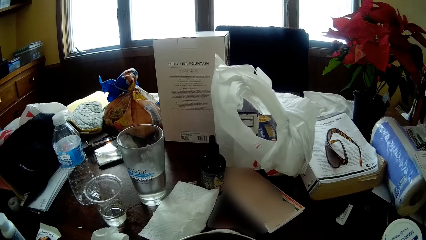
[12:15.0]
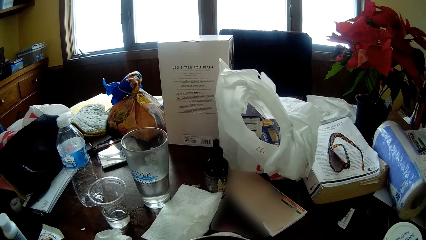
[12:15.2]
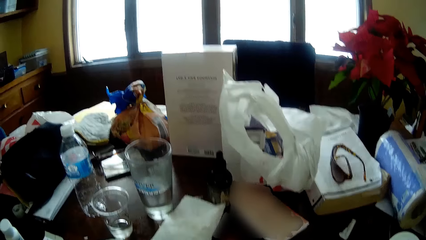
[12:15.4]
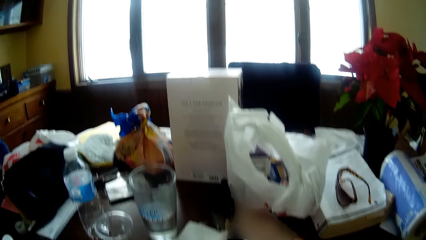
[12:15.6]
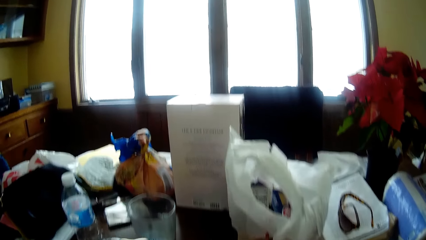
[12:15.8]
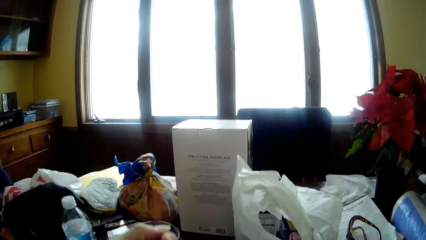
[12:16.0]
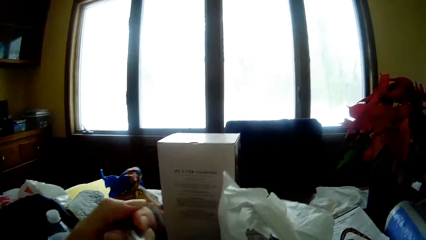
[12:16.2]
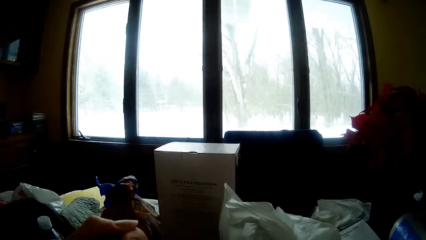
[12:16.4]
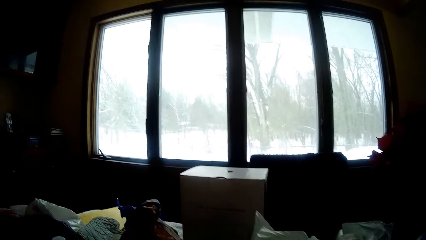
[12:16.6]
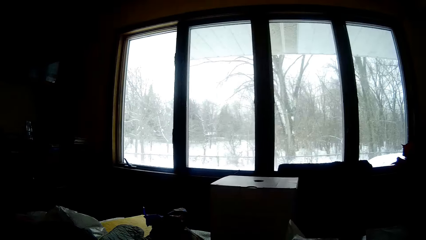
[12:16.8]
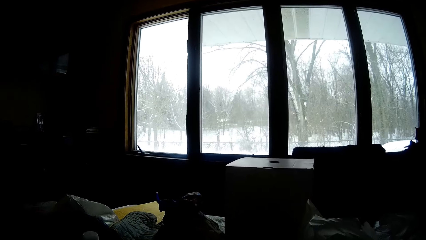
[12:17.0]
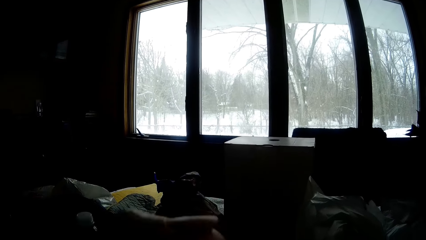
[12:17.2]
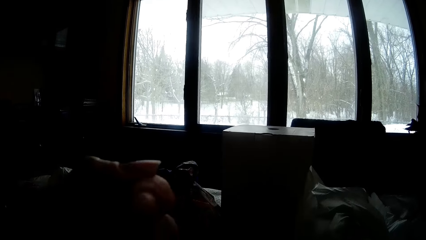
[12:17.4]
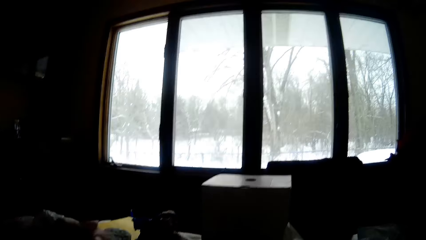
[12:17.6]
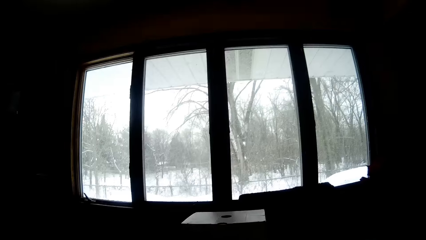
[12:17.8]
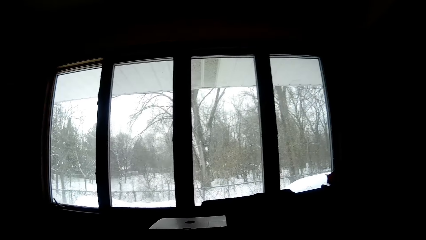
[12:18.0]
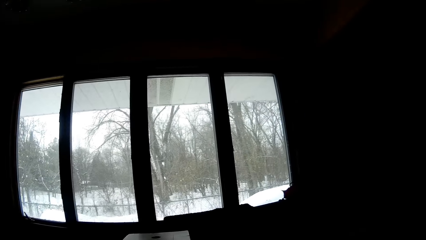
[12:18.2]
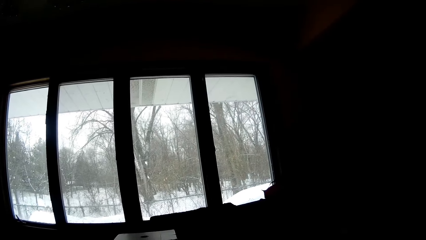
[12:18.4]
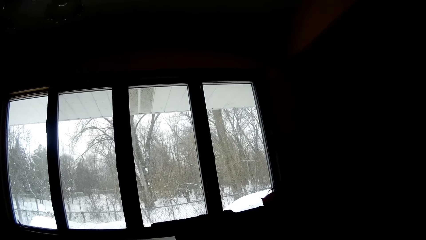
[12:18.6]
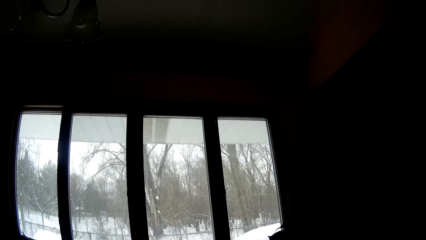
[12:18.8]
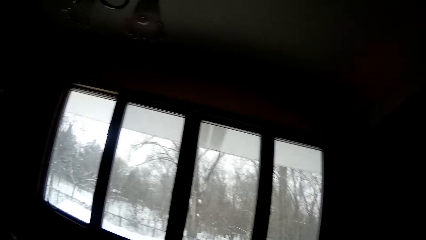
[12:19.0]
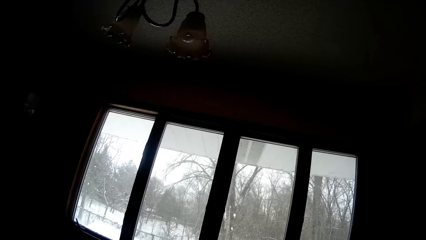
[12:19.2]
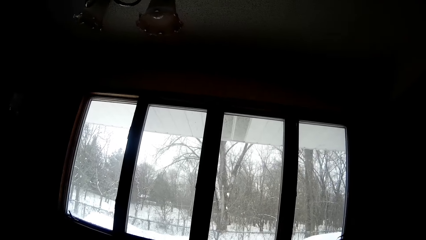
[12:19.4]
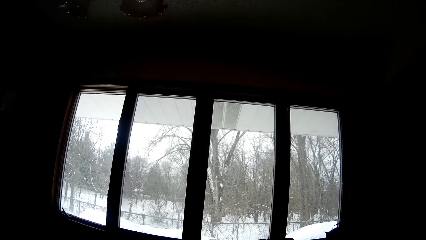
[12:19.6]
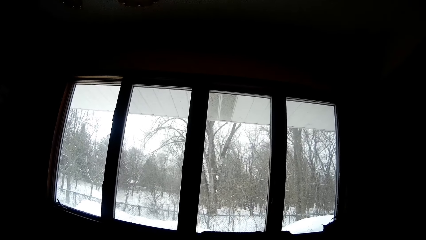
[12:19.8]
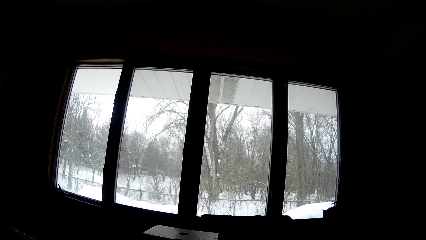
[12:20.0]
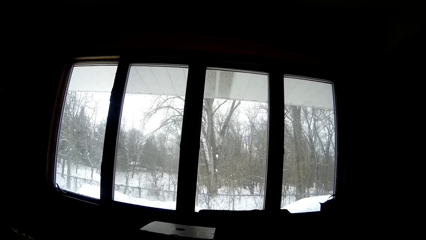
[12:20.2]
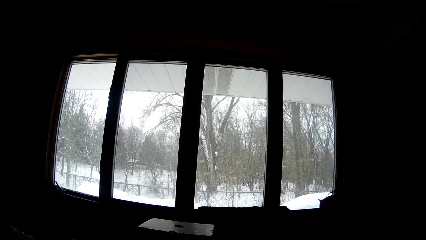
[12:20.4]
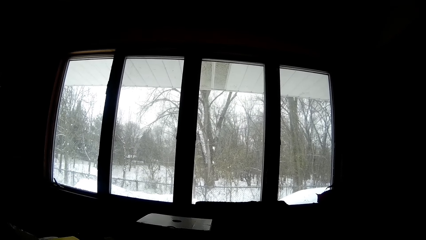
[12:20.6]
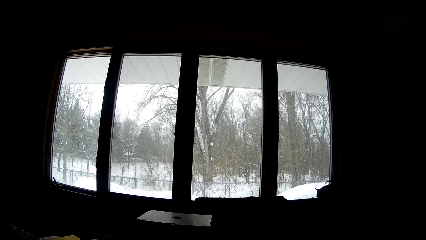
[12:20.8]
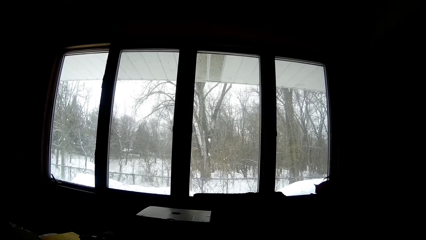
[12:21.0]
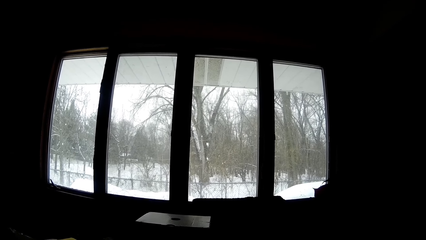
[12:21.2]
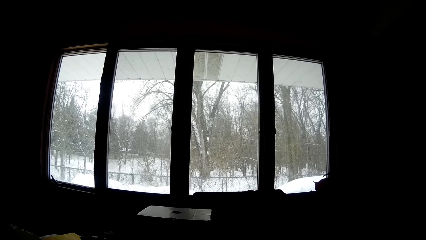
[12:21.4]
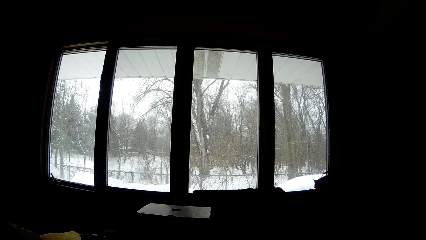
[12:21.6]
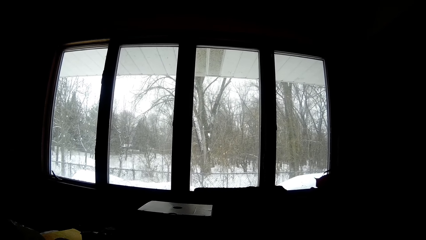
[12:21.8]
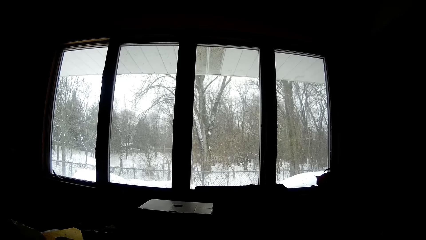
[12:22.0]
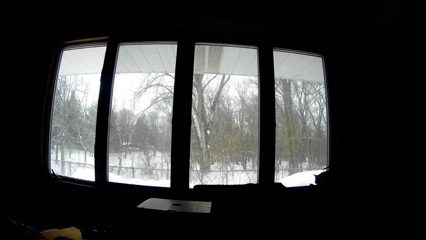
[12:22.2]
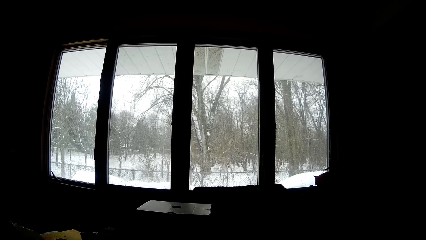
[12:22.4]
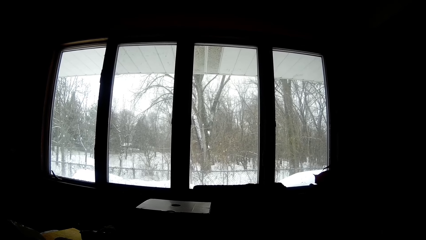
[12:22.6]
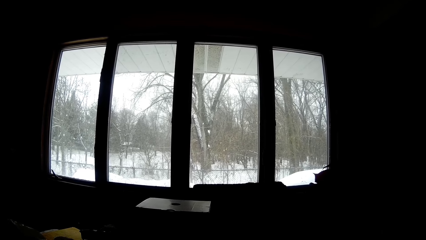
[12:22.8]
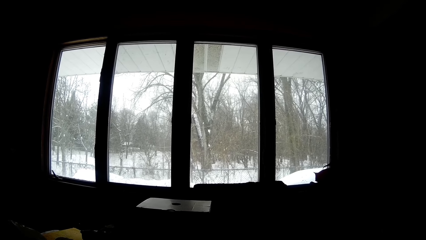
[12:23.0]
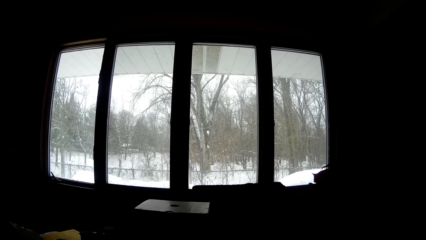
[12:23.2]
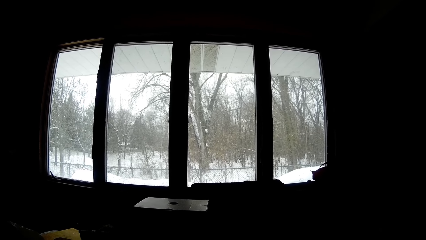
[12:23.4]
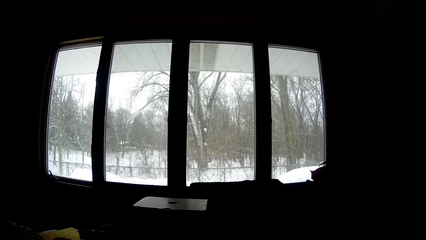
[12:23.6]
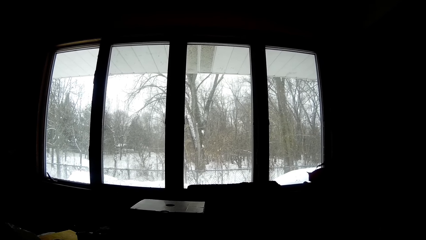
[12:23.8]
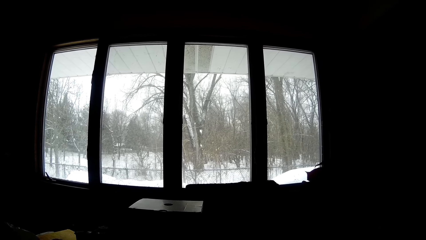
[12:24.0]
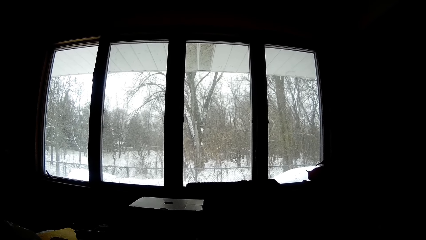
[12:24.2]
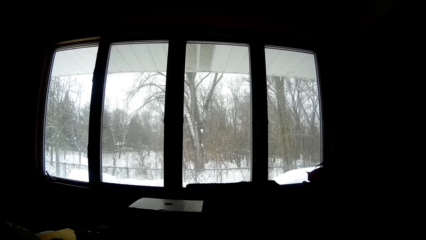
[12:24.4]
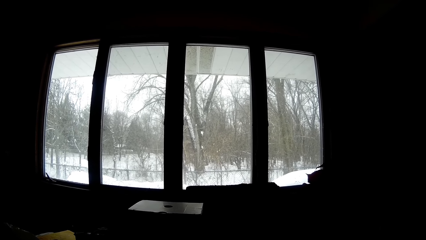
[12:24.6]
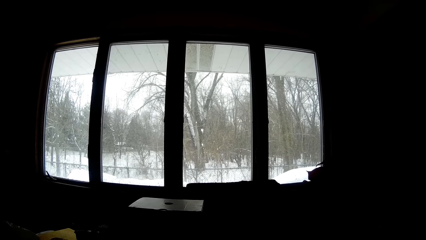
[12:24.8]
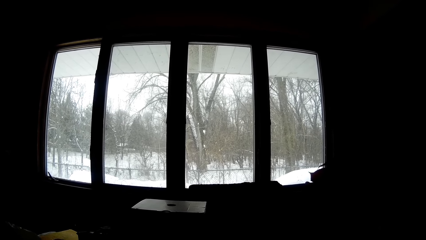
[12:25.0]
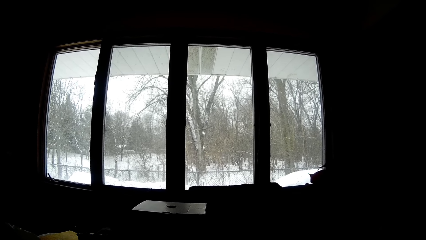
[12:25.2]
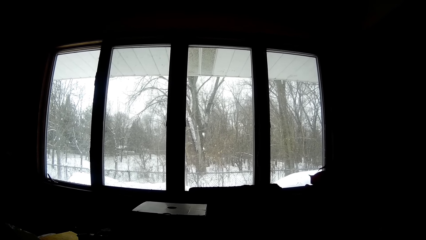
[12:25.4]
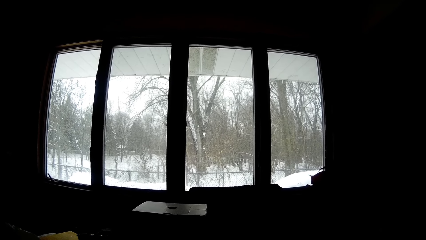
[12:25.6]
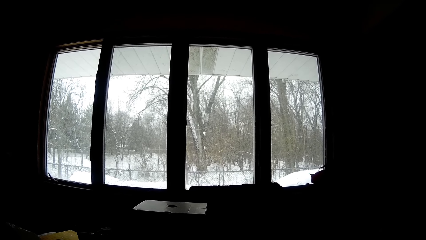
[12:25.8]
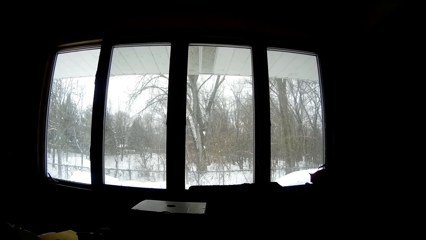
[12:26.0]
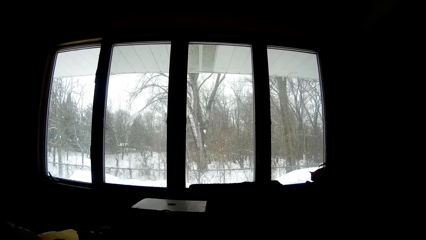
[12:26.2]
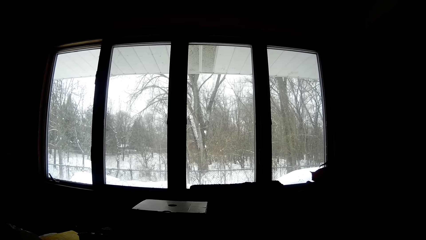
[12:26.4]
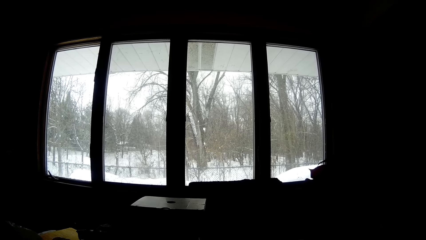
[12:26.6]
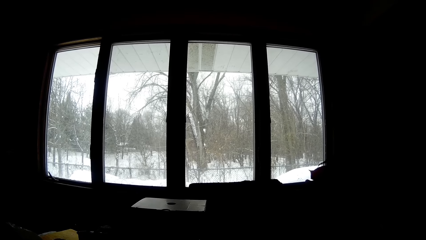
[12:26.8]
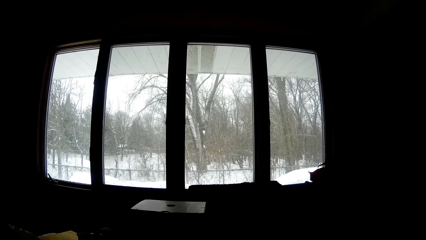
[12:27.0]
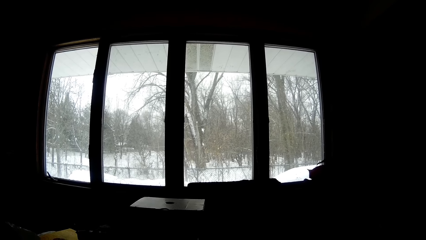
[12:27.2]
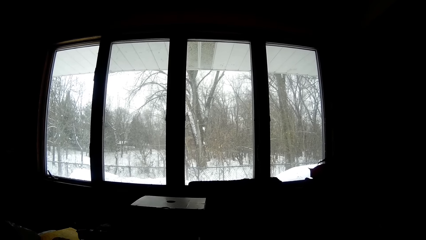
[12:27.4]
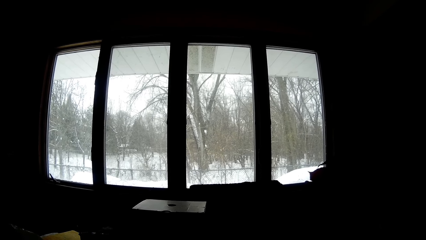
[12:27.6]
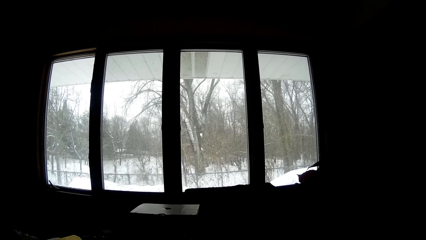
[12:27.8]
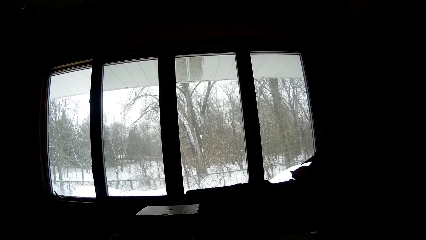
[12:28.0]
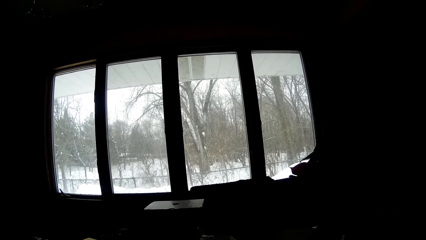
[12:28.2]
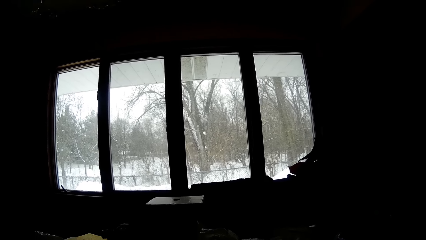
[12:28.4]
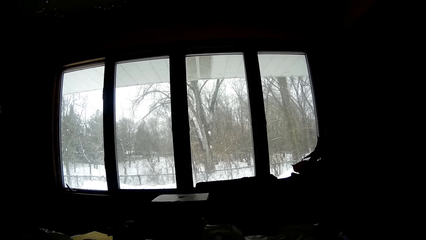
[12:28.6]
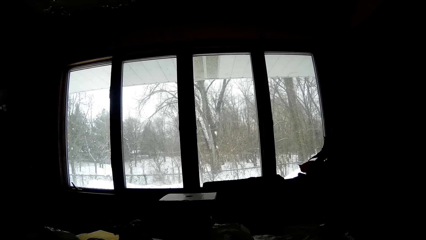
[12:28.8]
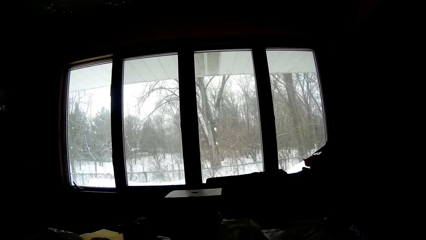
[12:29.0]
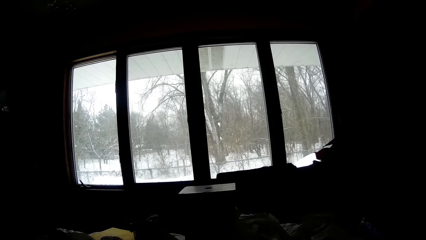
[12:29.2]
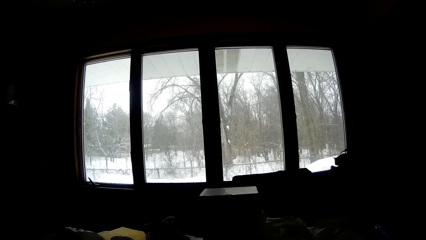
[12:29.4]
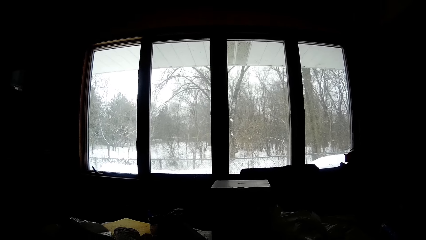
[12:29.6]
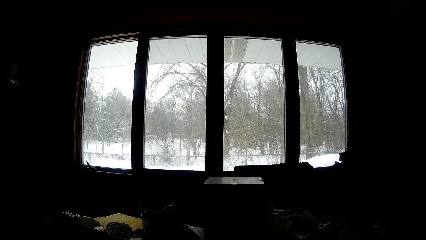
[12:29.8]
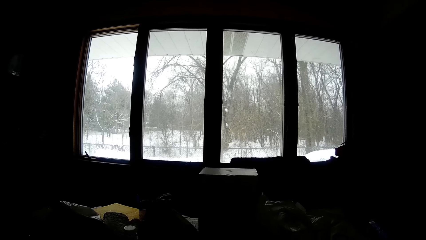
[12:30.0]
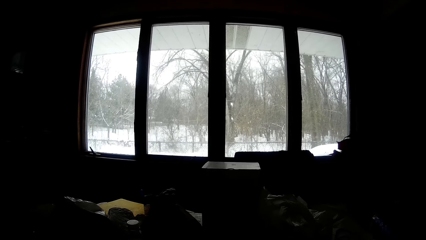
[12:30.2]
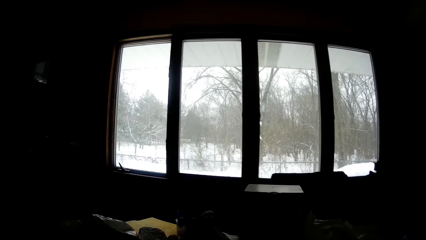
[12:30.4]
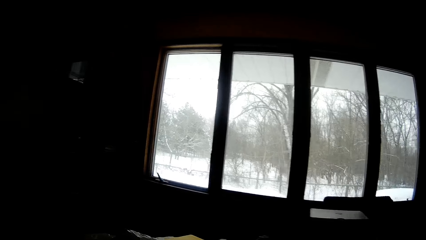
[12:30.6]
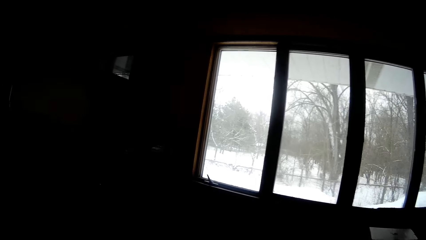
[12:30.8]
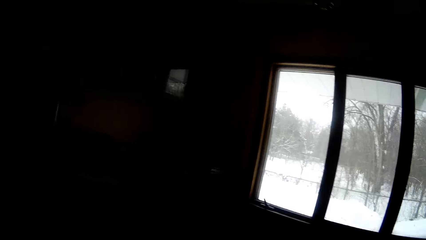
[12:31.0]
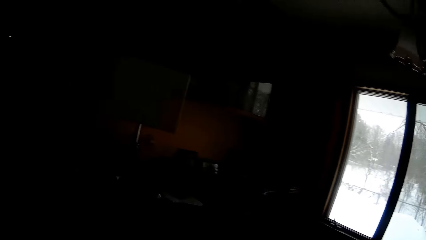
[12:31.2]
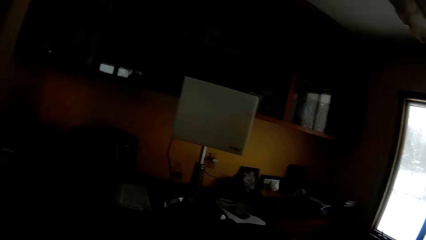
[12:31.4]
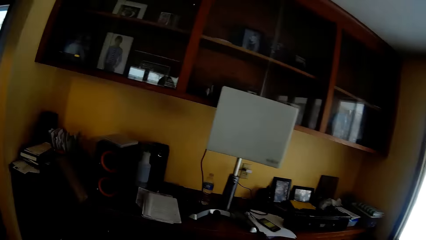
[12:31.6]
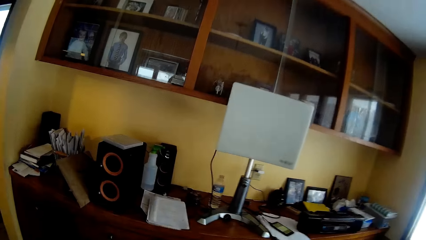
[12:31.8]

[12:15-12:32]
The camera wearer eats with the spoon in her left hand. She stands up from the chair.
